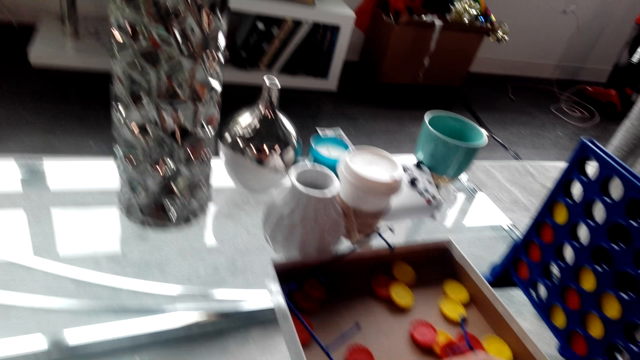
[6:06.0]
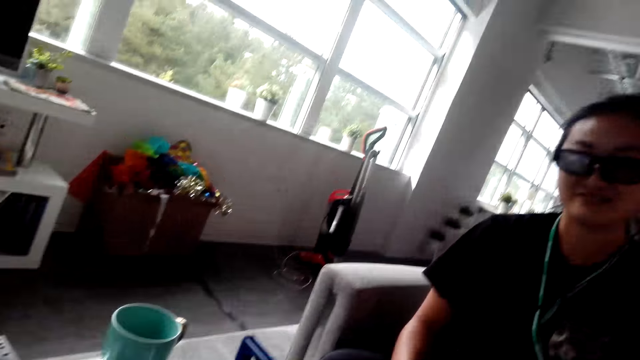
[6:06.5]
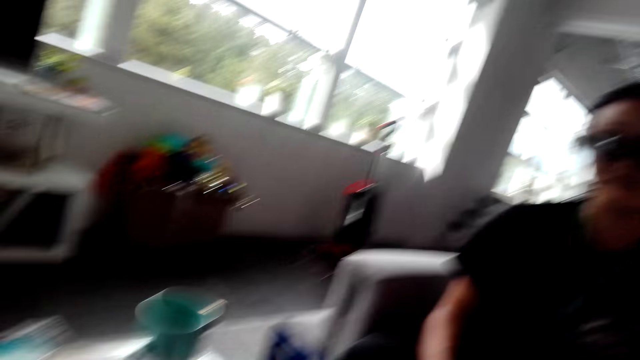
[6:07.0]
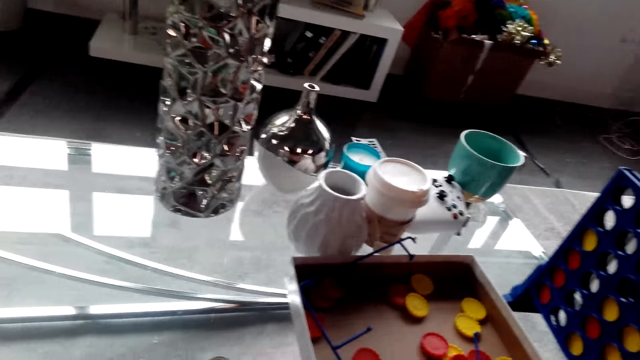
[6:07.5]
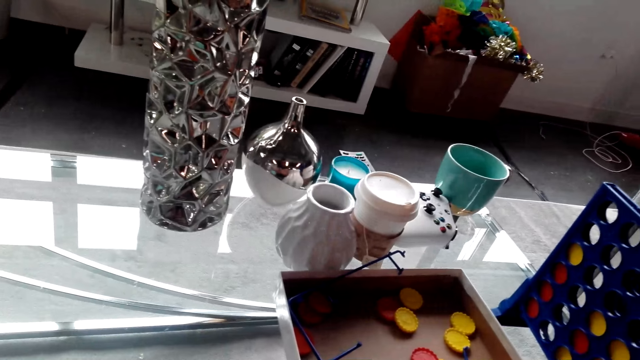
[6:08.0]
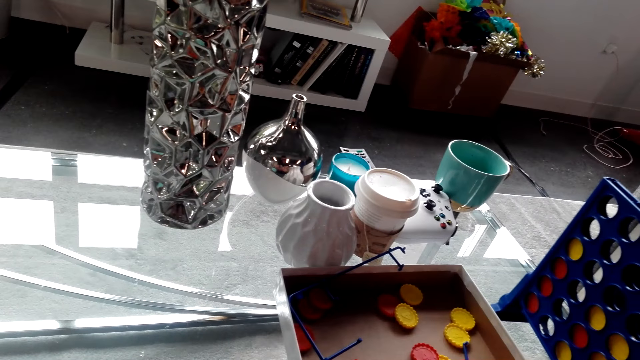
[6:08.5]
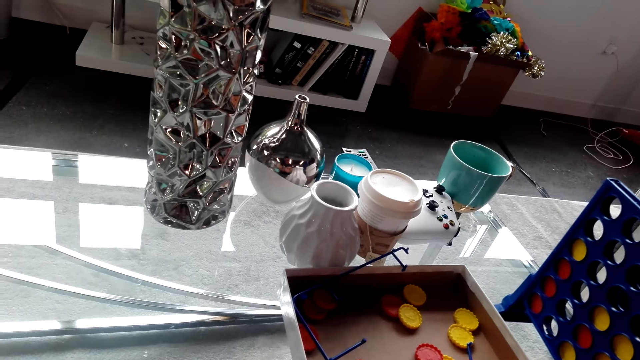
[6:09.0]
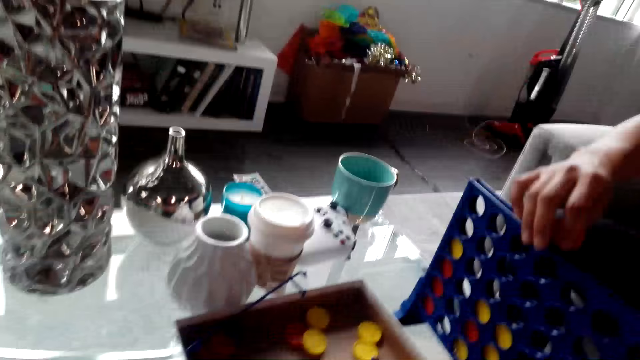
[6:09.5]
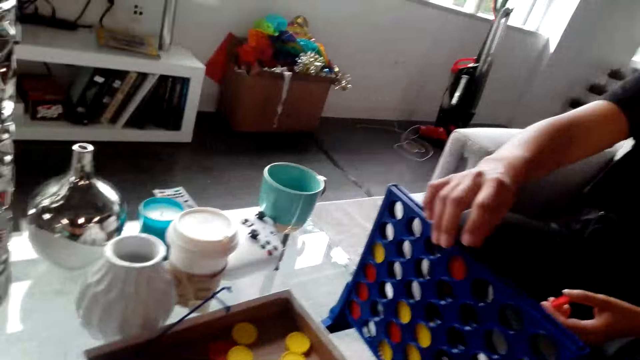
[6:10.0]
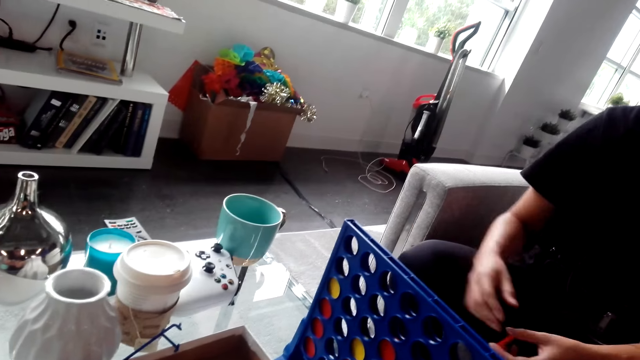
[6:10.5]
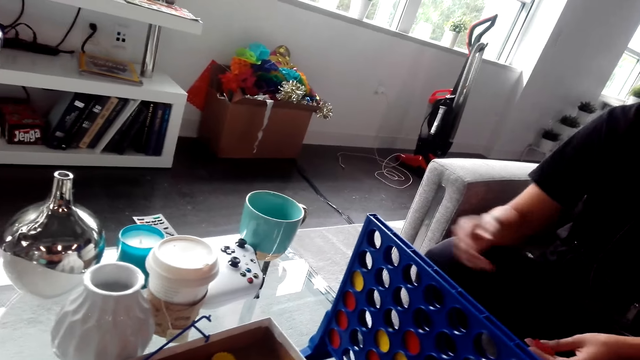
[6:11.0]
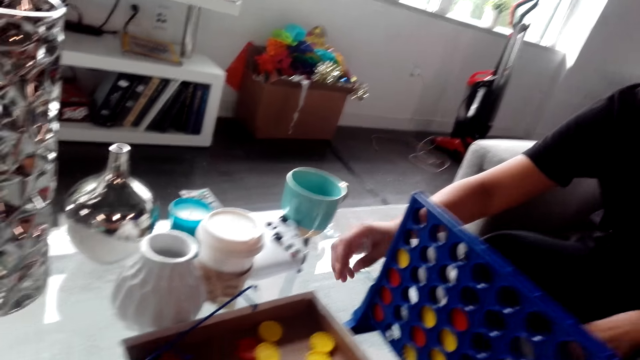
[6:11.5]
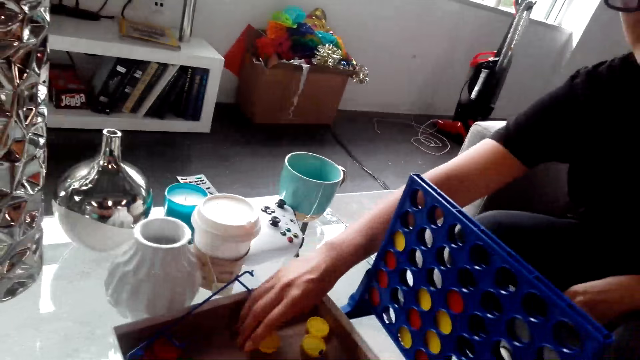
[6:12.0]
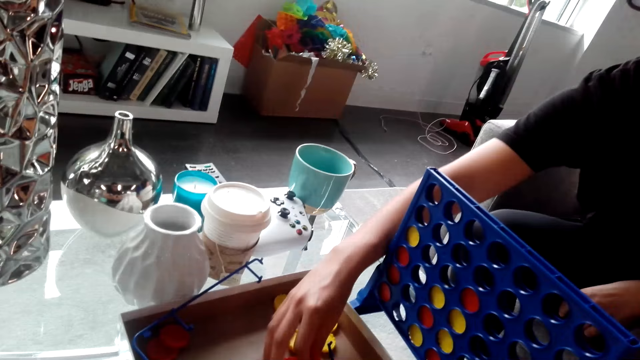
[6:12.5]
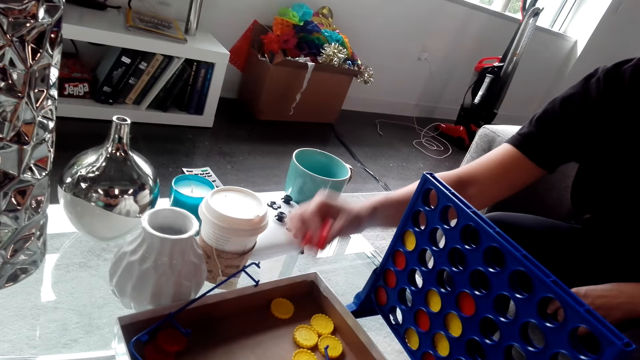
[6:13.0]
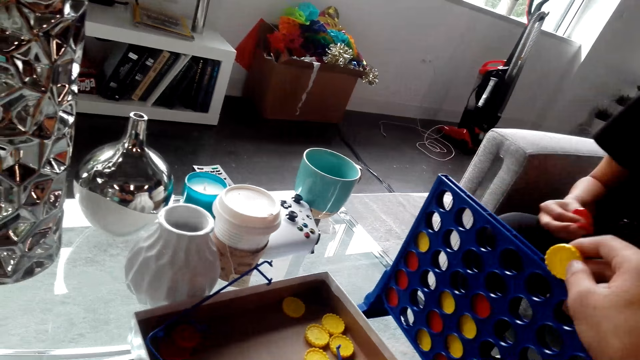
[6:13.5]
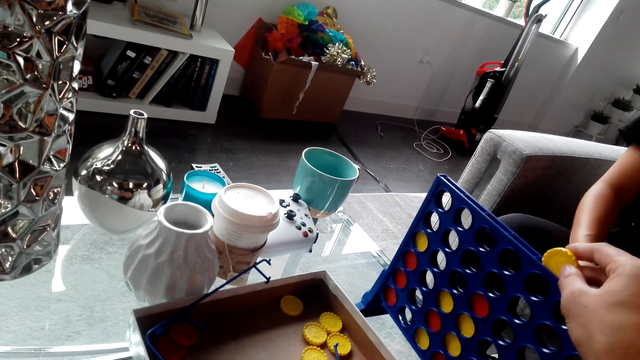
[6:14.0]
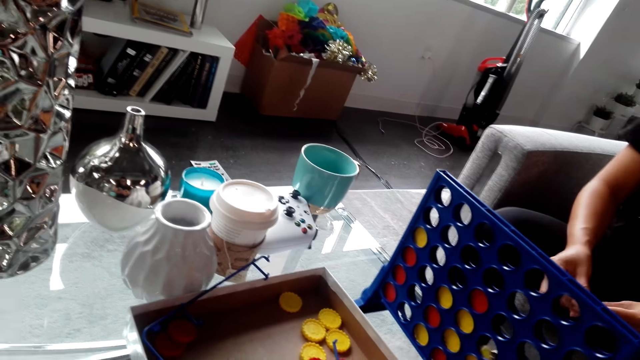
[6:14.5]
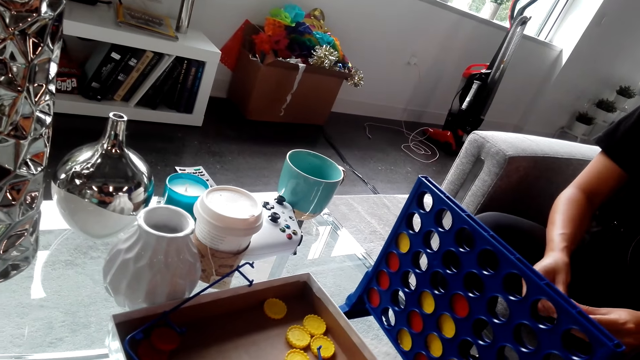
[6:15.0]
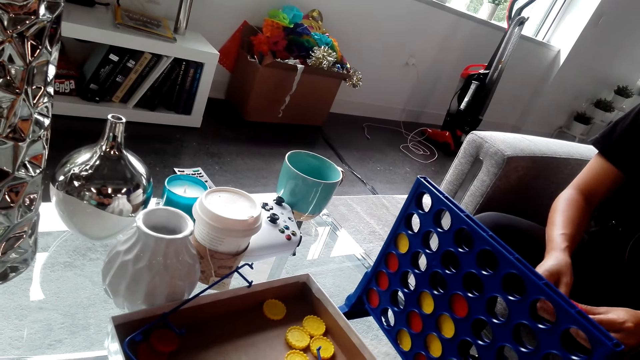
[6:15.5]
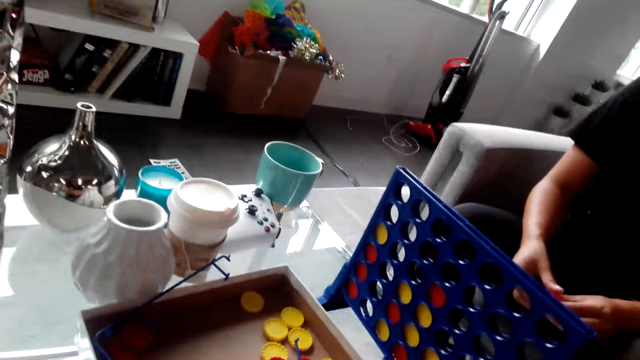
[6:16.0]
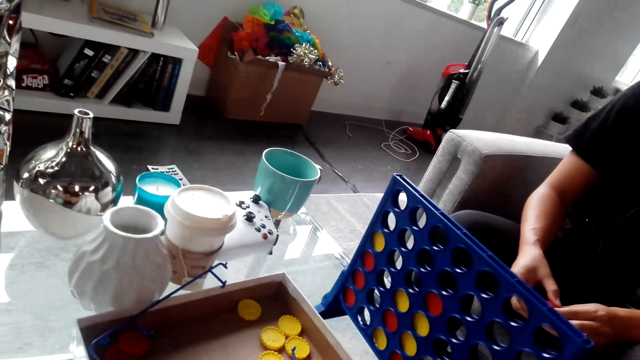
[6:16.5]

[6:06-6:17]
A lady plays the bottle top game, inserts a bottle top in the rack and takes bottle tops. The camera wearer plays the bottle top game. They put a bottle top in the rack.

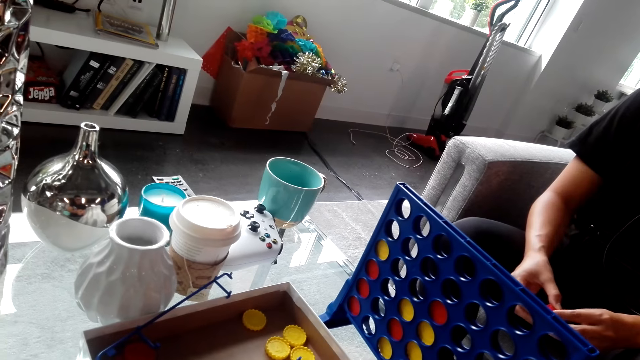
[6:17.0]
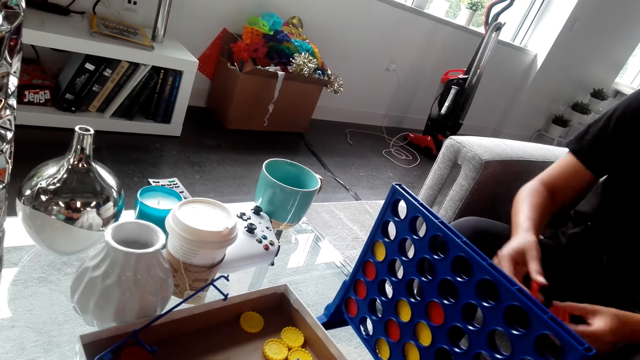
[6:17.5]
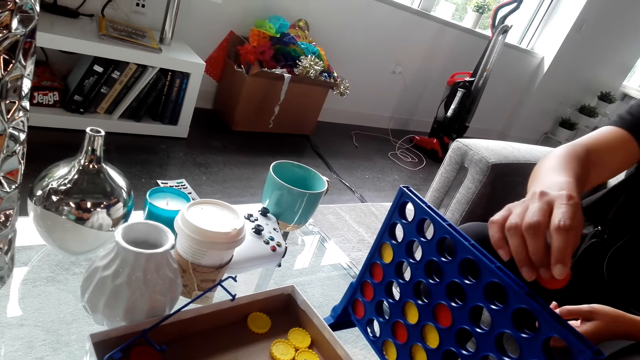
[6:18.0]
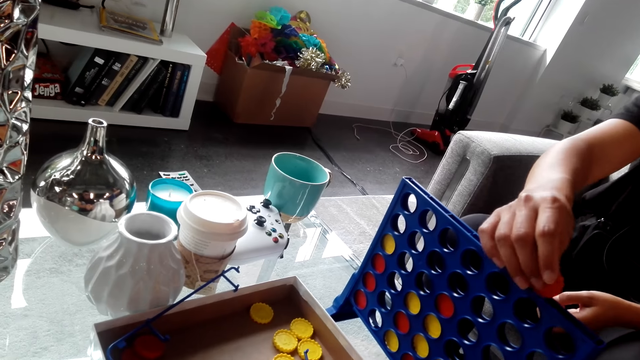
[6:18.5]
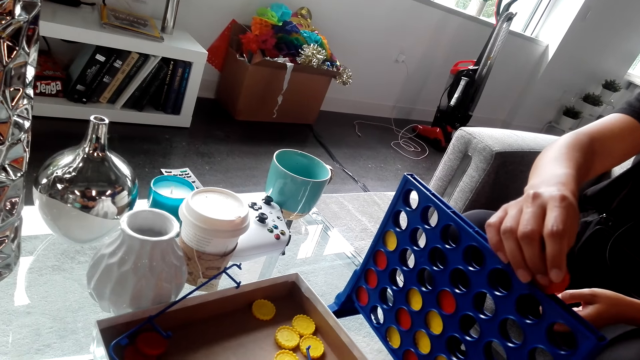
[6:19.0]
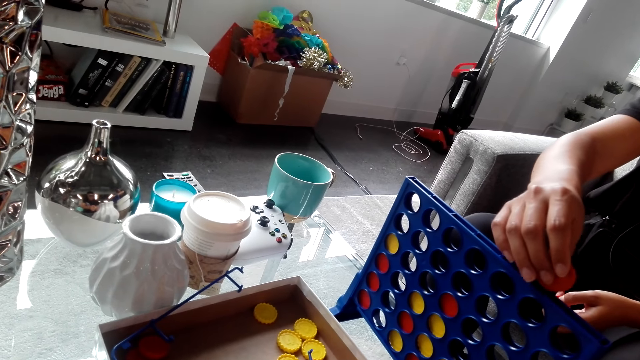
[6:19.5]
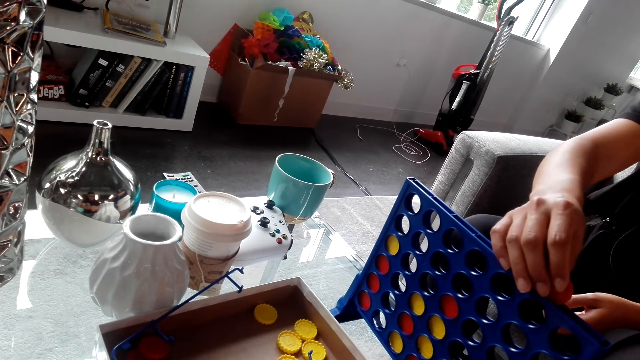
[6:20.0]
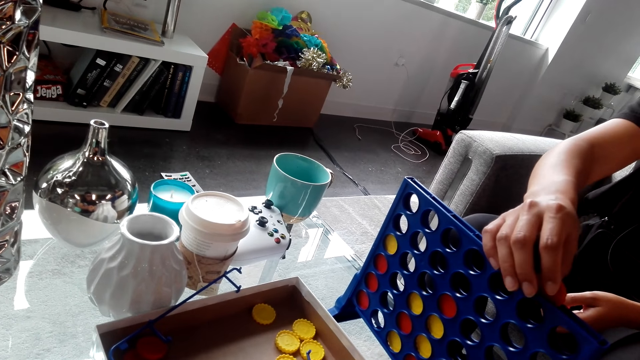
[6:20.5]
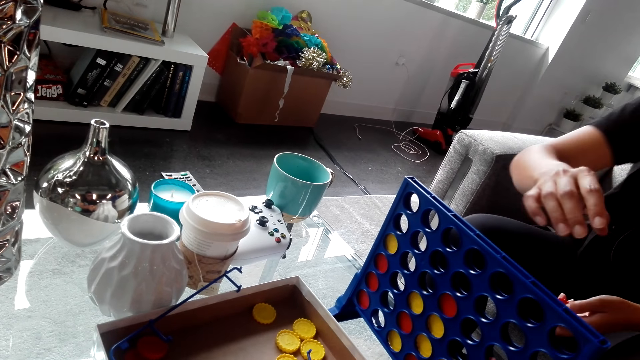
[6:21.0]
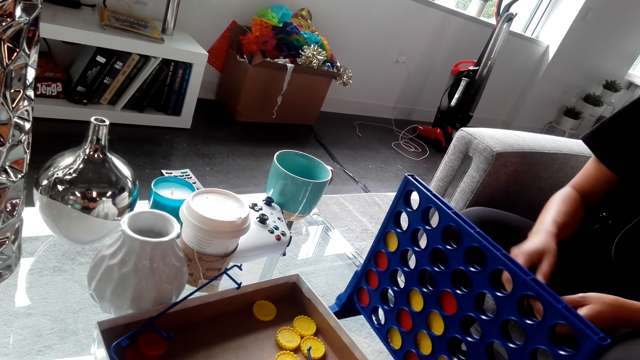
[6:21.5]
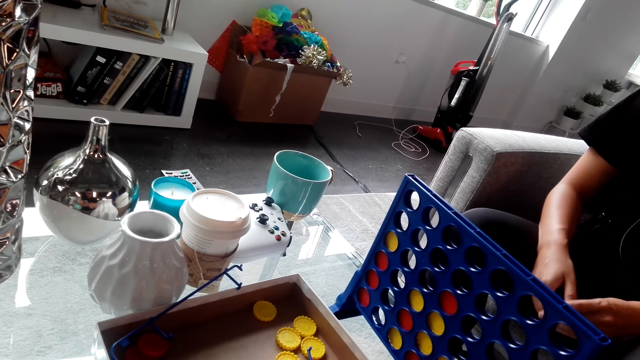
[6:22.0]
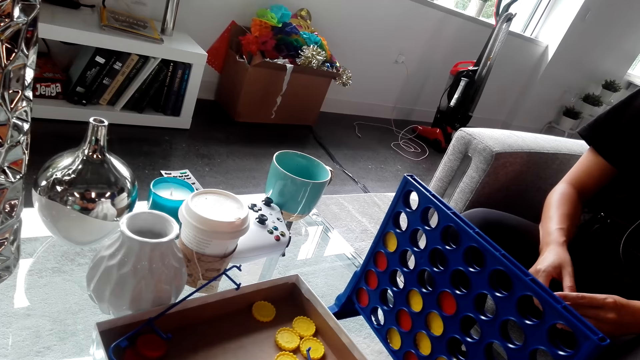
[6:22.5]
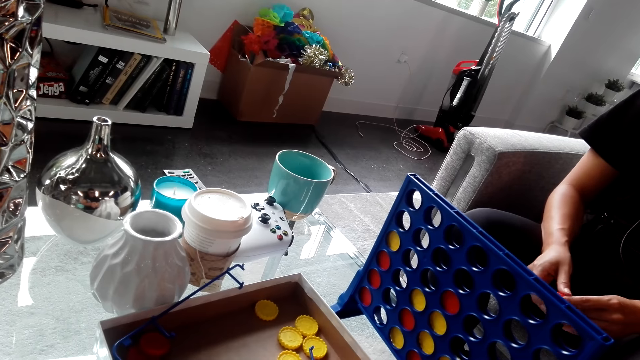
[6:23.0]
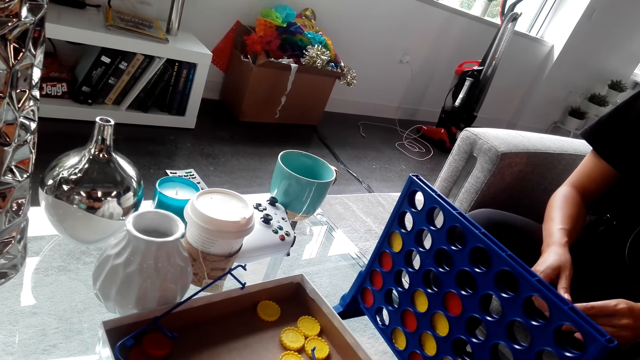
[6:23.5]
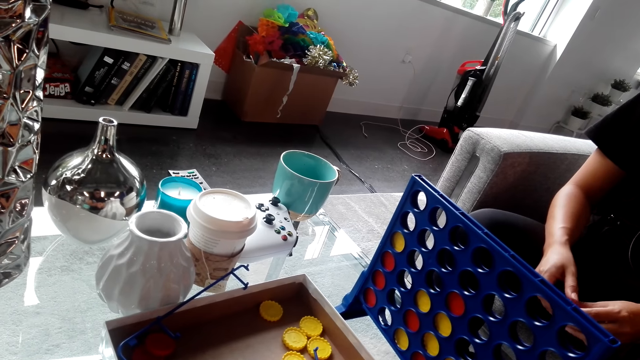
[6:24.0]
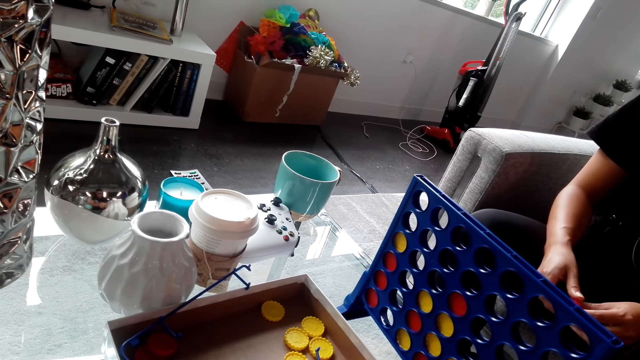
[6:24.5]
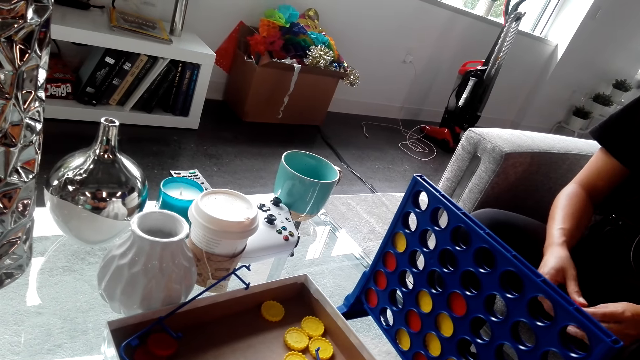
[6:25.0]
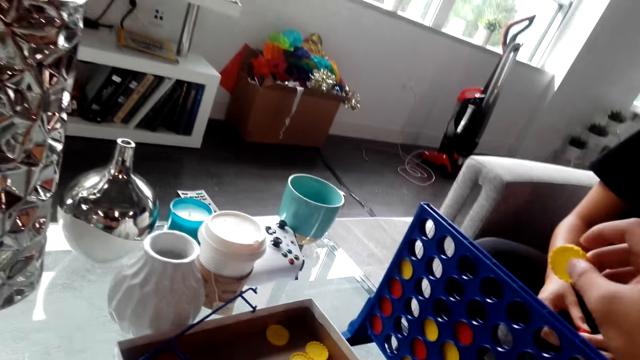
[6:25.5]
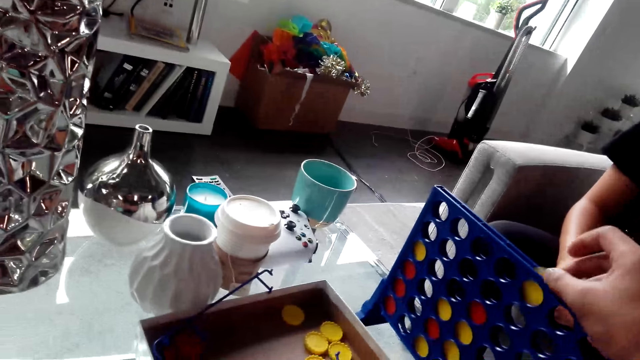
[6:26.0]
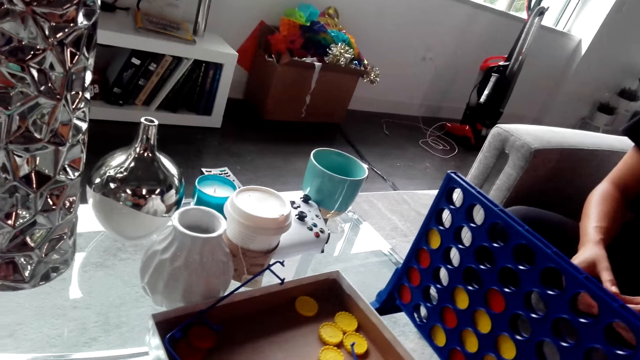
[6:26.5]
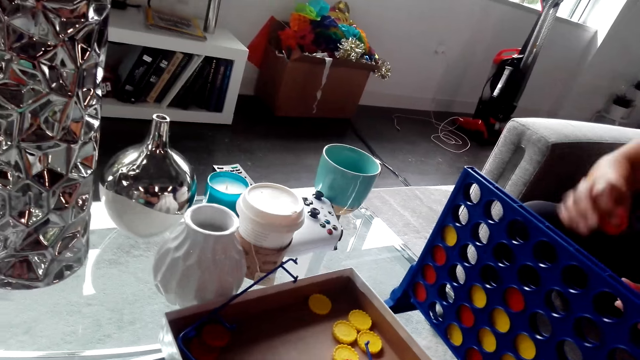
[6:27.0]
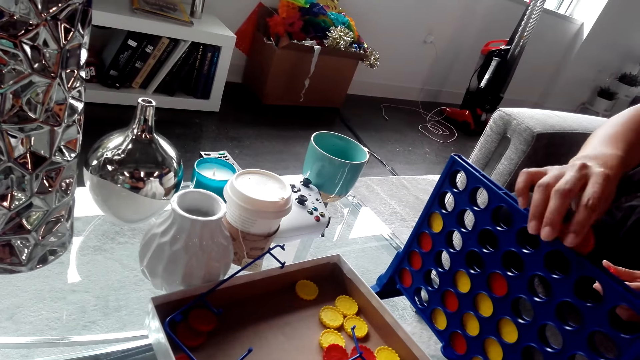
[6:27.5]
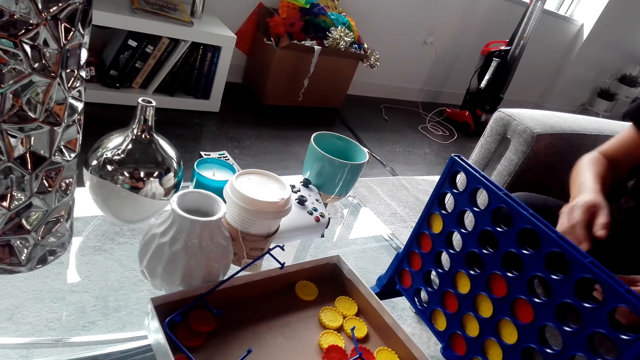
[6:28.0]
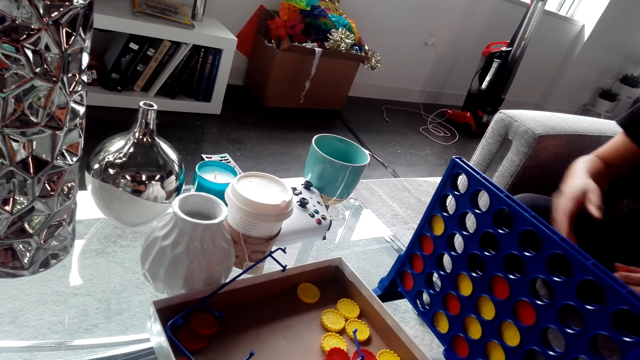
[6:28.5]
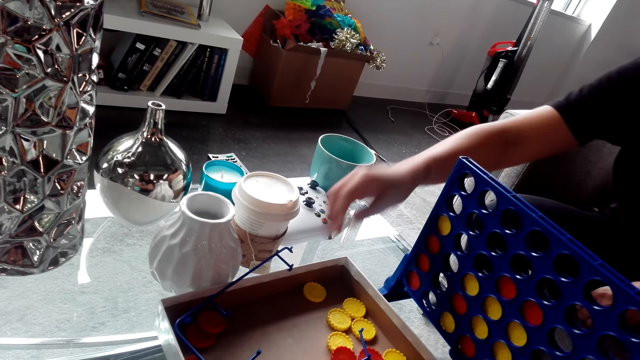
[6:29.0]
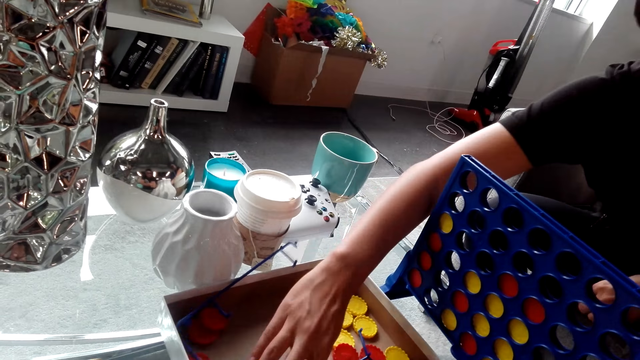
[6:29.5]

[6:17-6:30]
A lady plays the bottle top game and drops a bottle top in the rack. The camera wearer looks on. They play the bottle top game. They drop a bottle top in the rack. The lady plays the bottle top game and inserts a bottle top in the rack.
